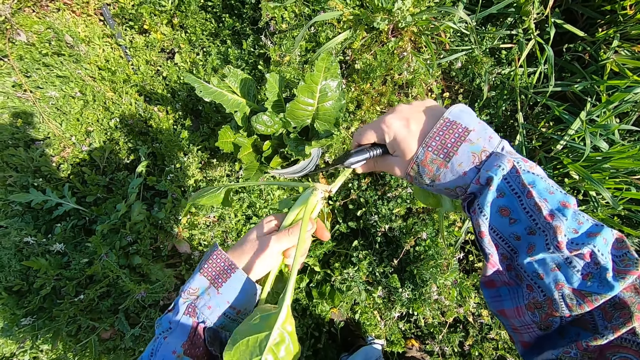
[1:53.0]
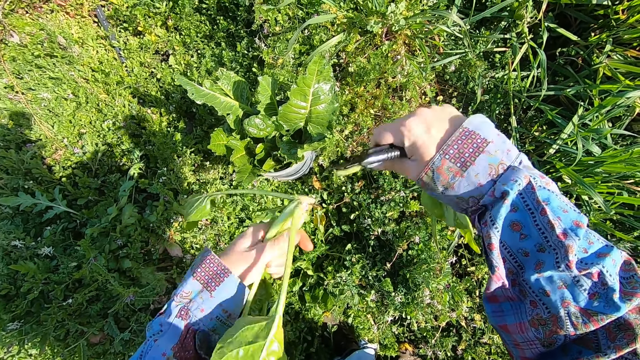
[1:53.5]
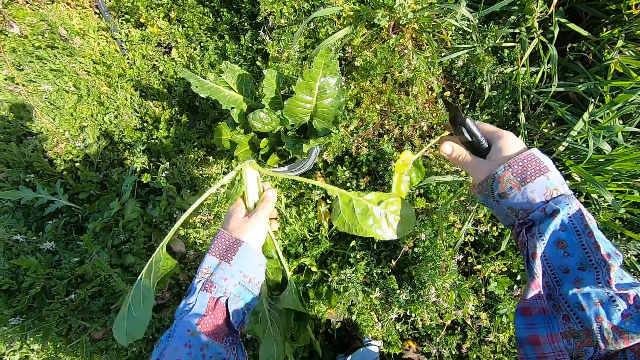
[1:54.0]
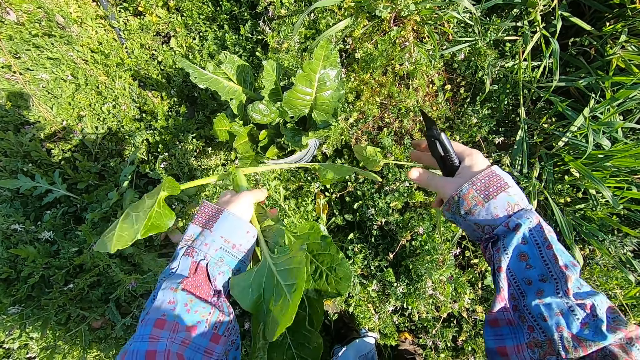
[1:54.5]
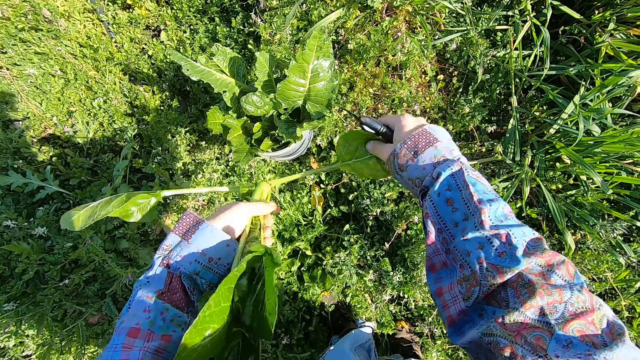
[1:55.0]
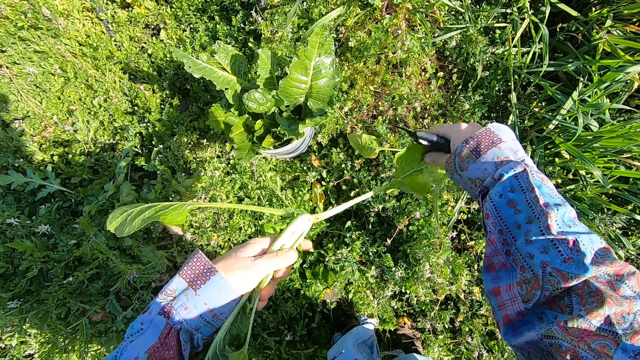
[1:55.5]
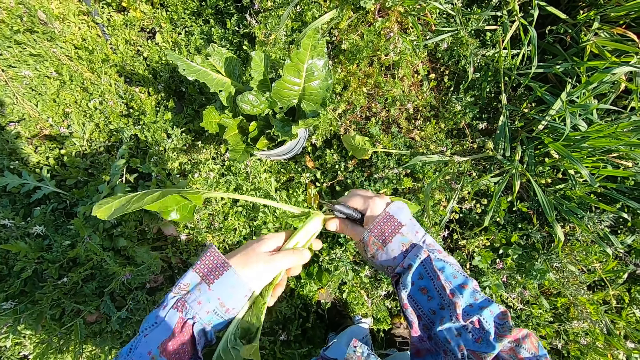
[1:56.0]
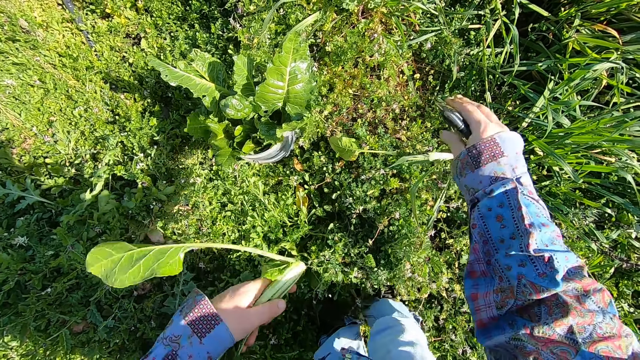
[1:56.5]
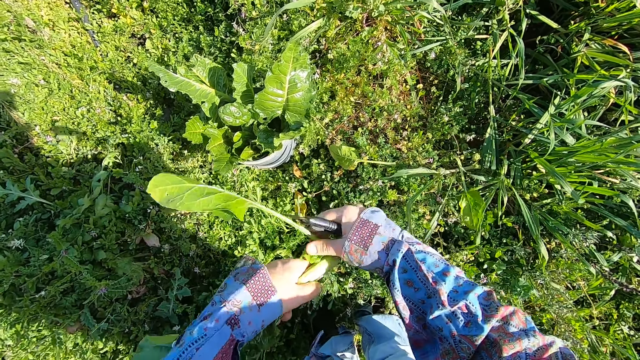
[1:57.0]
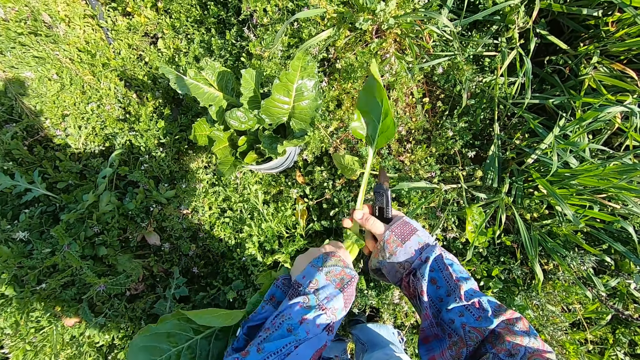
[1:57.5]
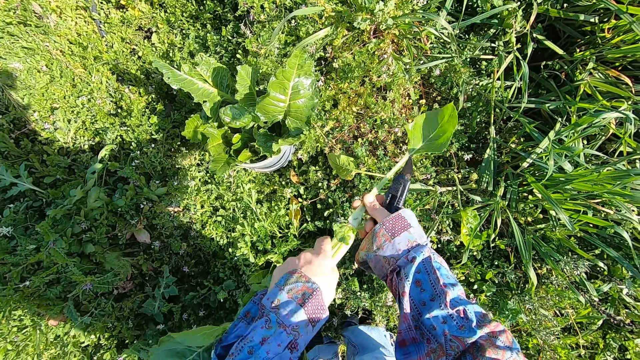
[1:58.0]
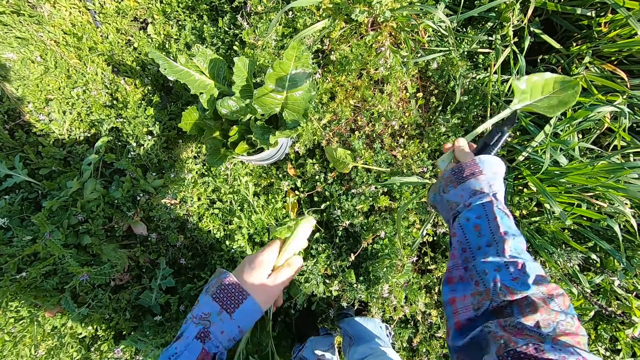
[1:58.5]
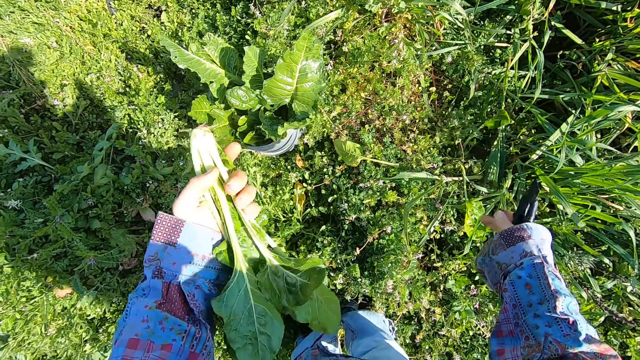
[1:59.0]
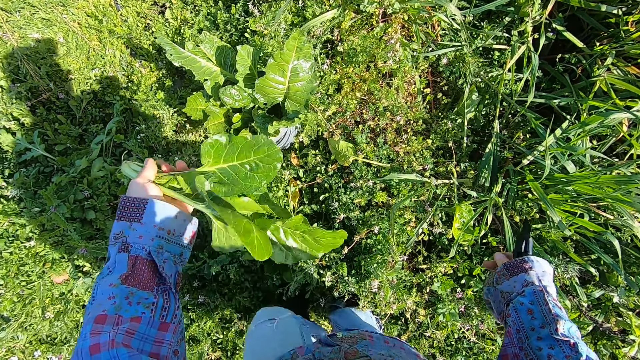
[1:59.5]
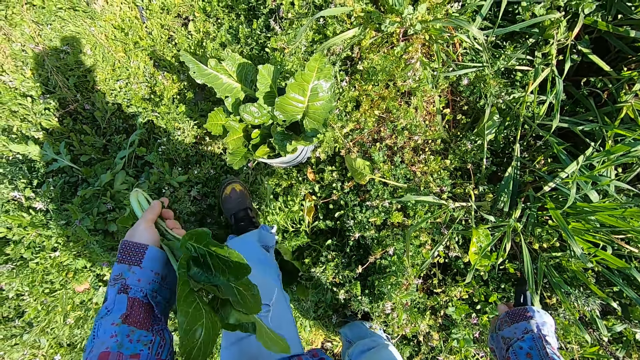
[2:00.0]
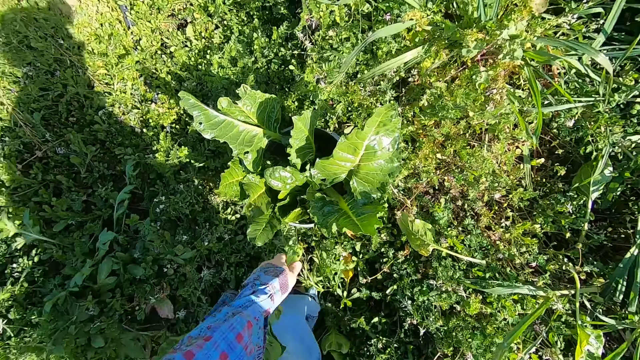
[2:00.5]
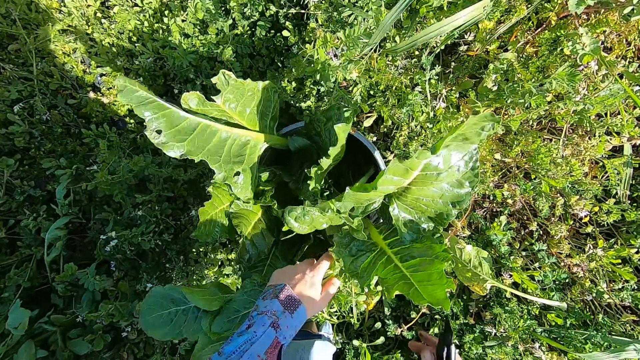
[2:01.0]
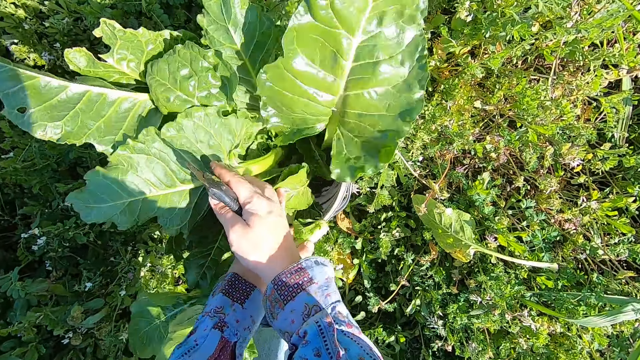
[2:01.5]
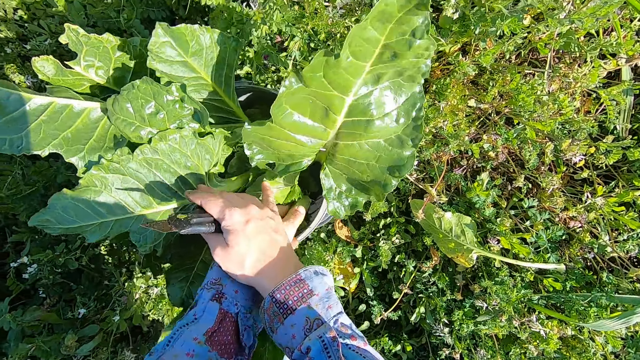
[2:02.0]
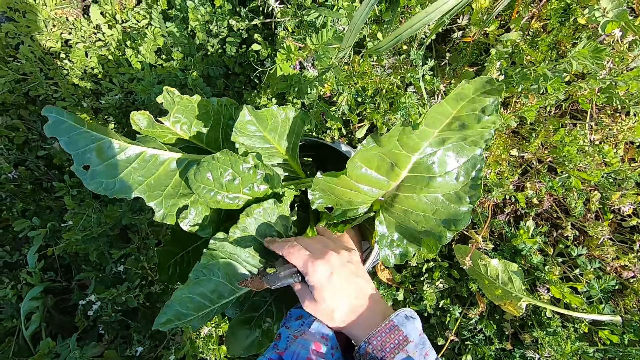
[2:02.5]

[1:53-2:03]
The camera wearer puts the chard into the bucket with his left hand. He shoves other chards in the bucket aside with his right hand.

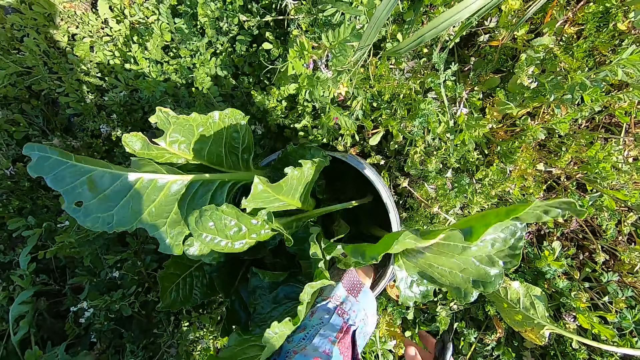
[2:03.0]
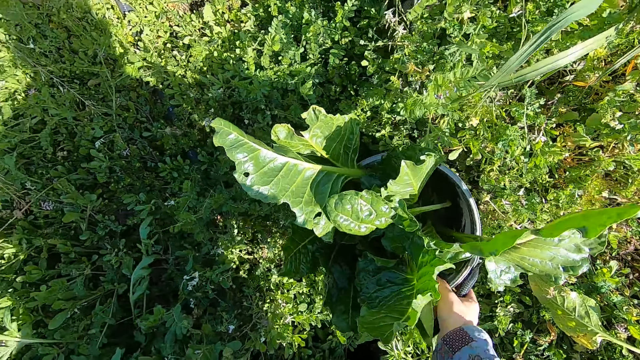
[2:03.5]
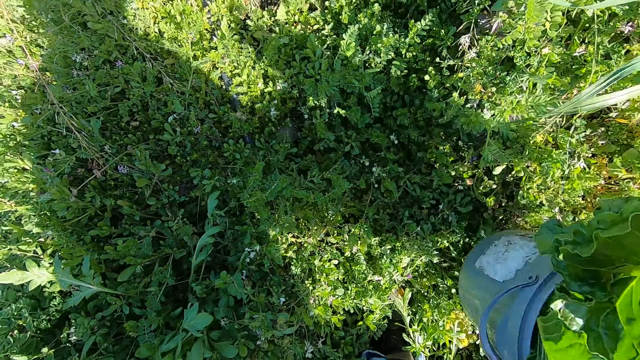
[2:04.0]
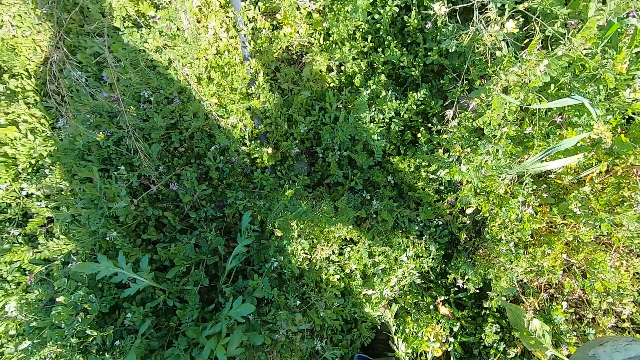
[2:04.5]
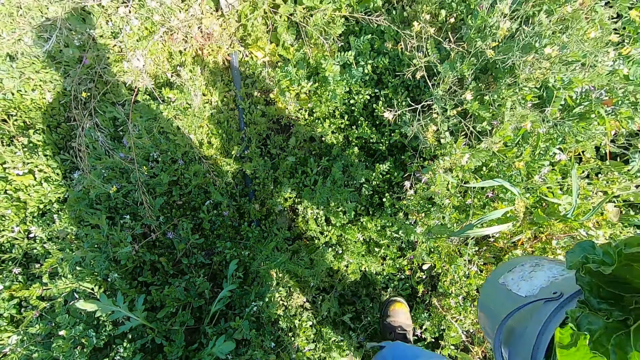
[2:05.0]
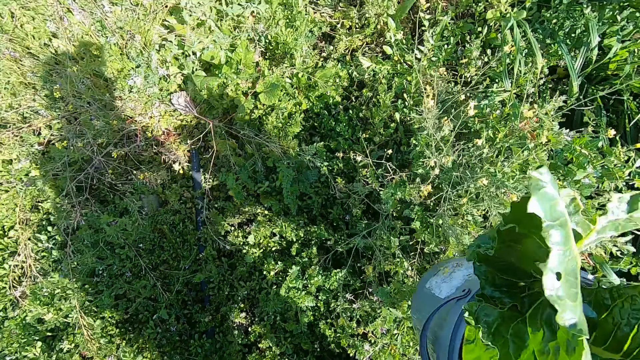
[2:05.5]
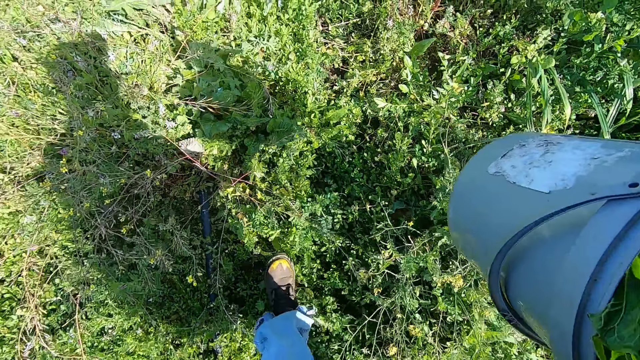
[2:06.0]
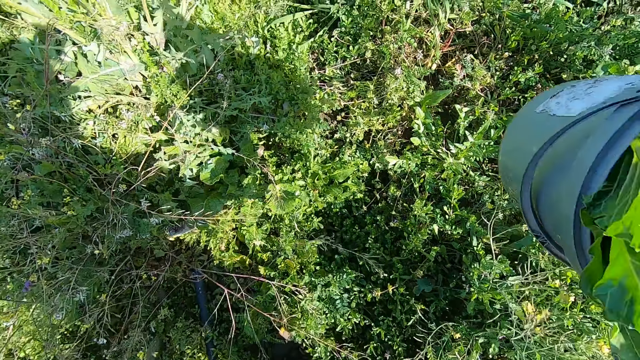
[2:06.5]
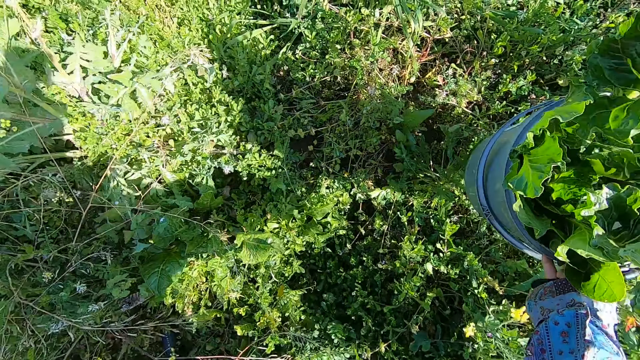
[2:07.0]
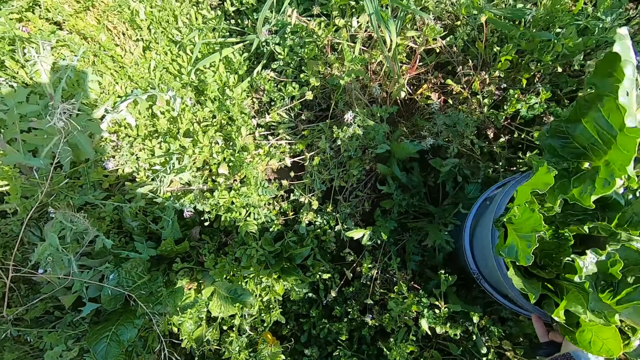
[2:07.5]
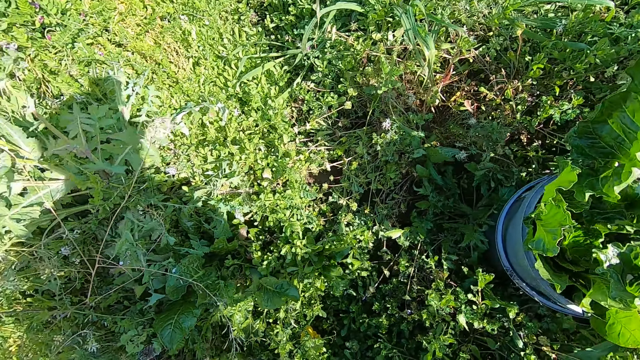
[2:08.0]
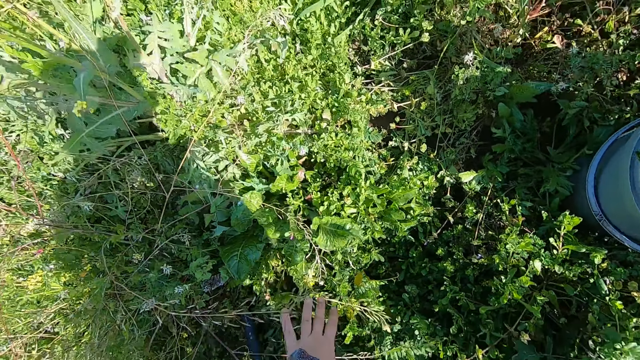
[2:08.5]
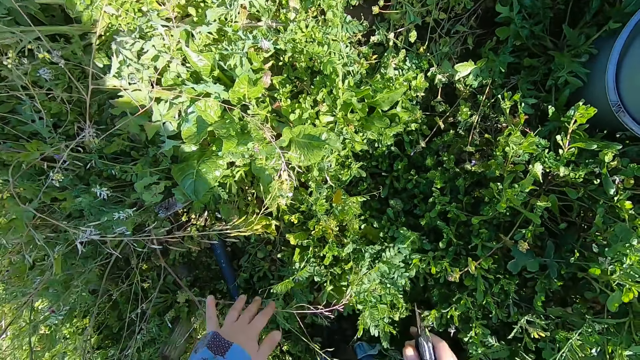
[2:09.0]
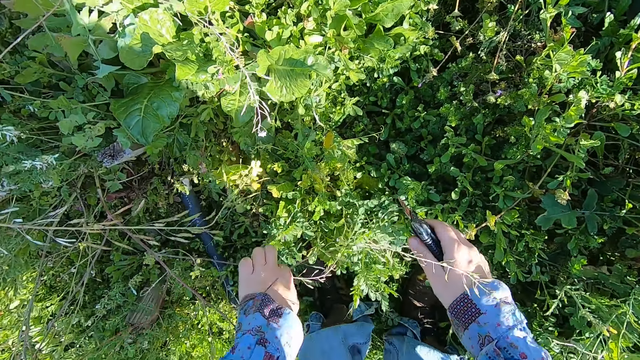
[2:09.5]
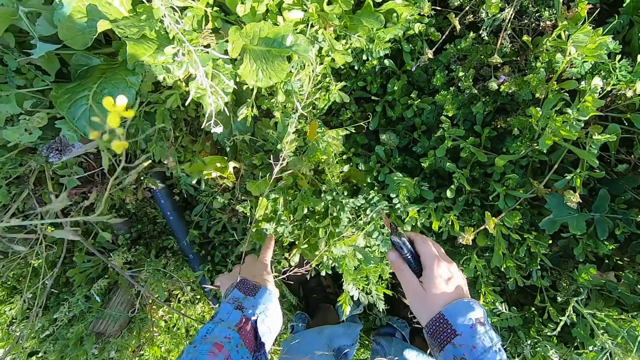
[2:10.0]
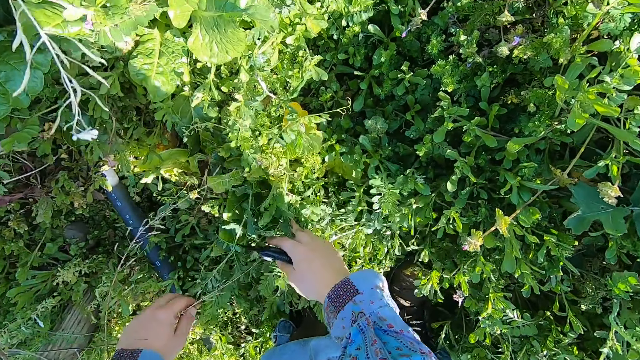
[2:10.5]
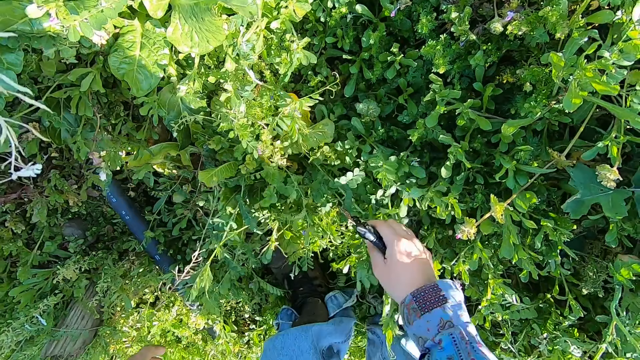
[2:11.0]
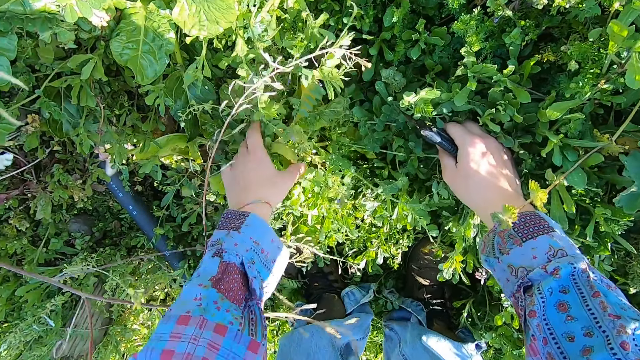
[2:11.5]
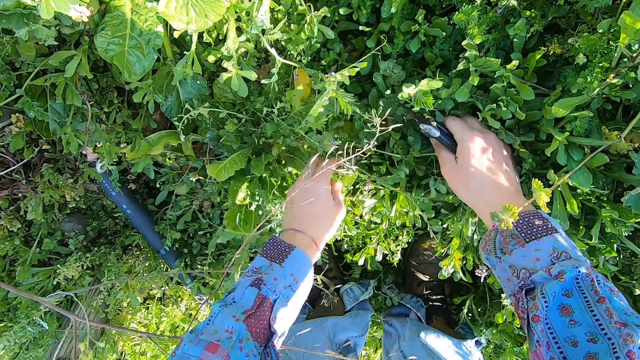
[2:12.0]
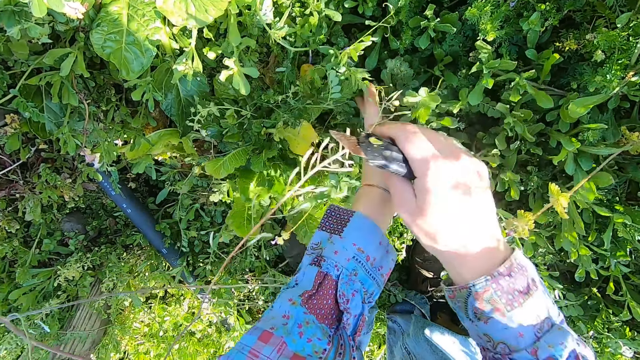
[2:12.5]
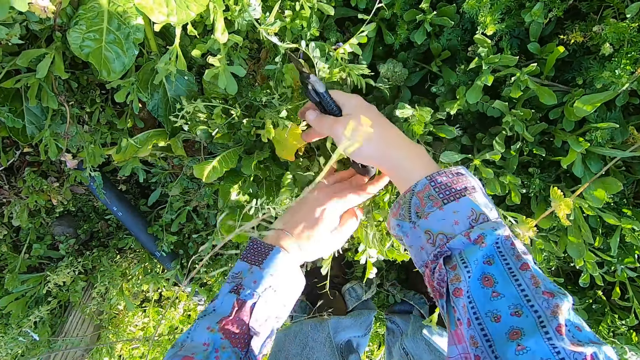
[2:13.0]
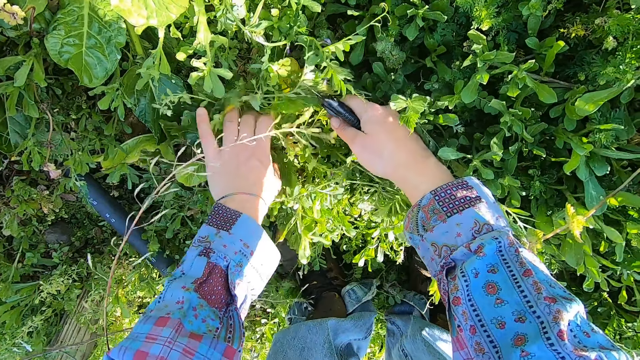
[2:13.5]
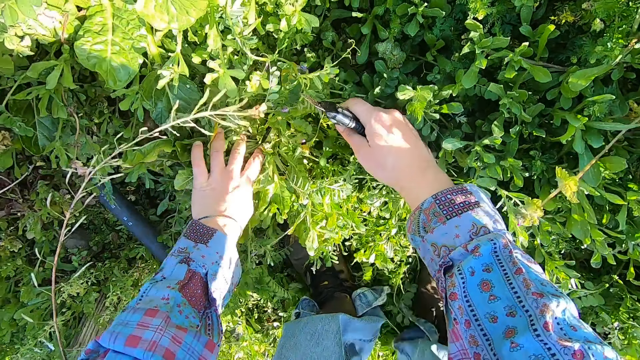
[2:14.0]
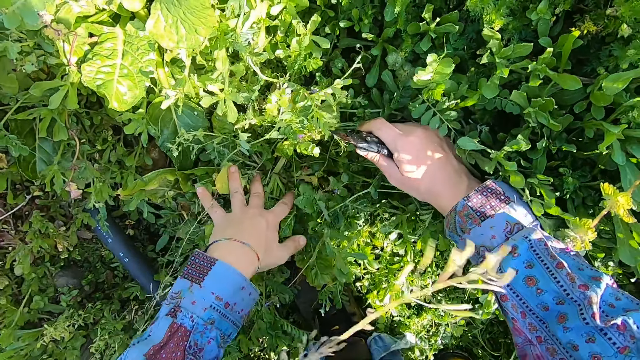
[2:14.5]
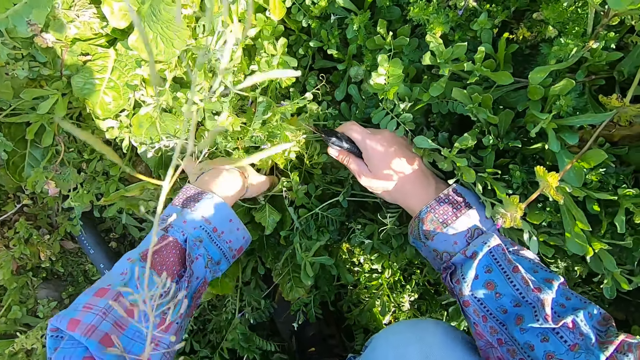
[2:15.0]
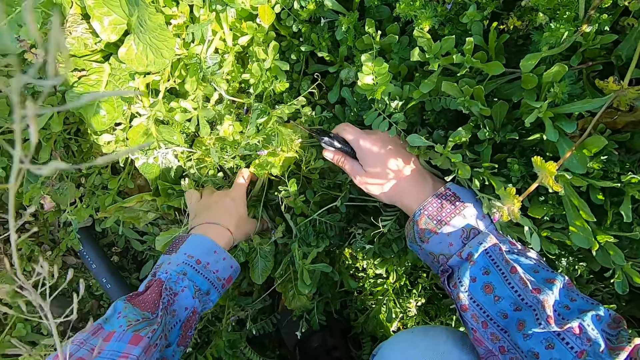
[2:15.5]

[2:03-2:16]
The camera wearer carries the bucket with his right hand. He takes the bucket. He walks forward in the garden. He drops the bucket on the floor. He separates plants with both hands.
